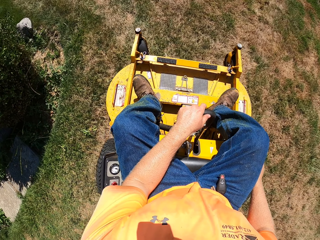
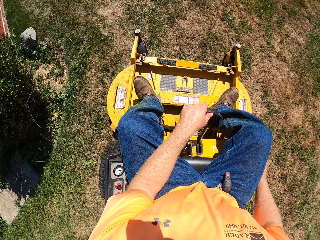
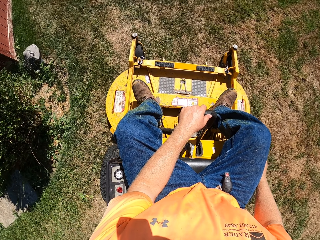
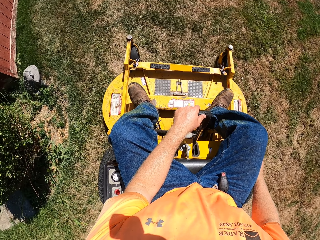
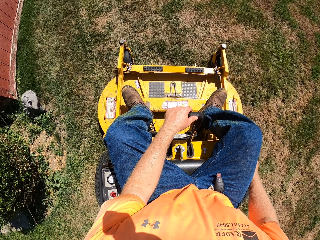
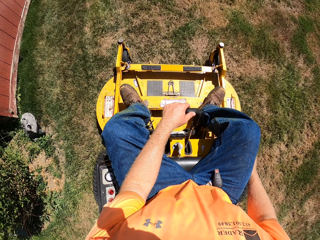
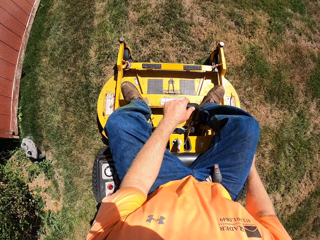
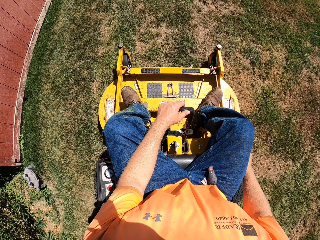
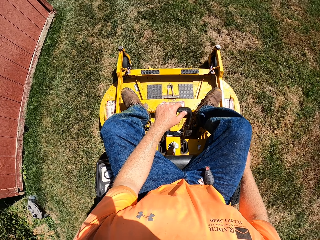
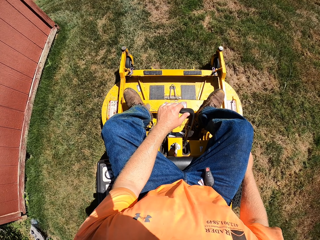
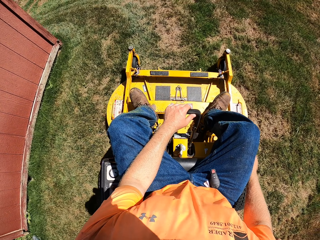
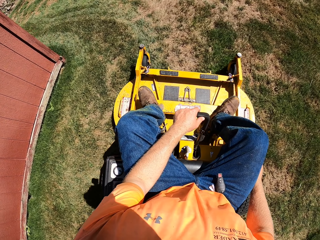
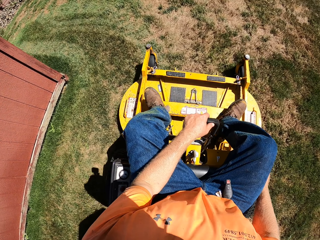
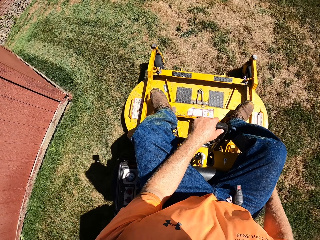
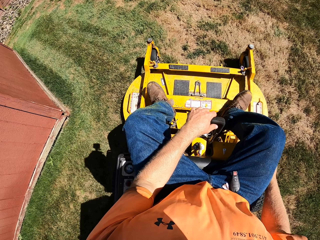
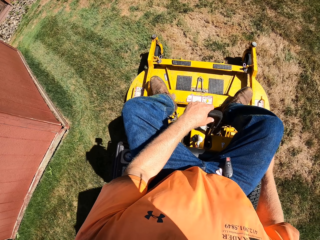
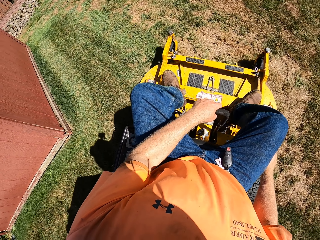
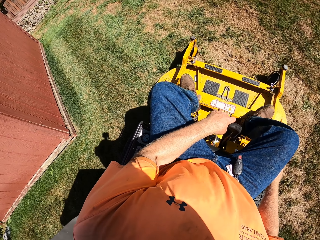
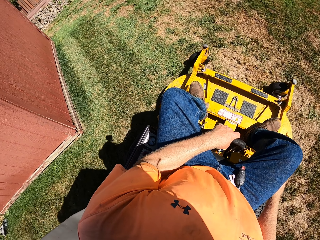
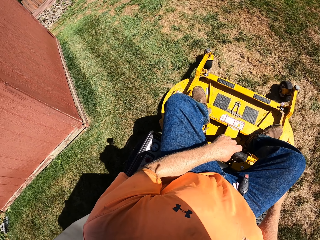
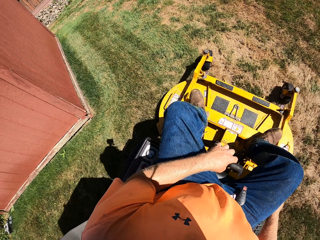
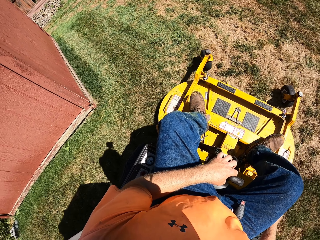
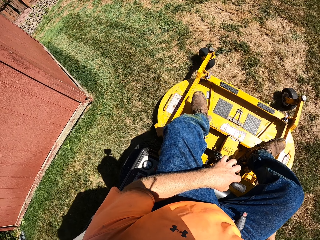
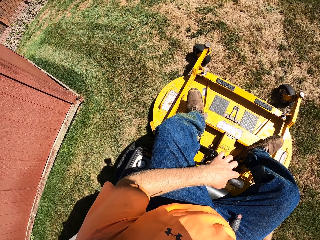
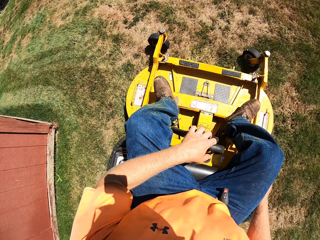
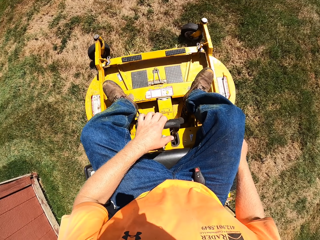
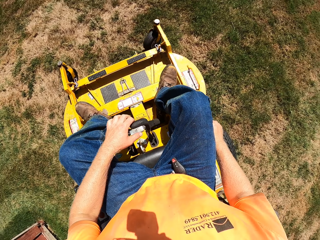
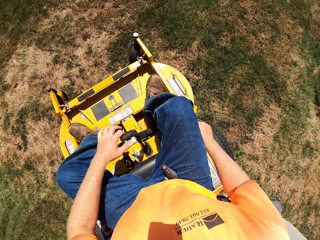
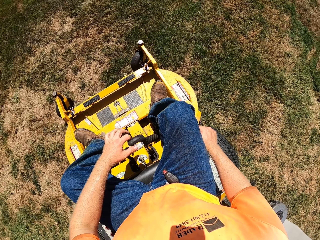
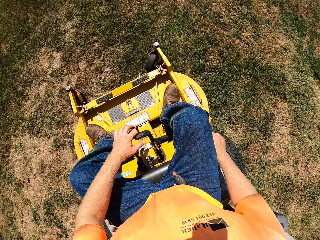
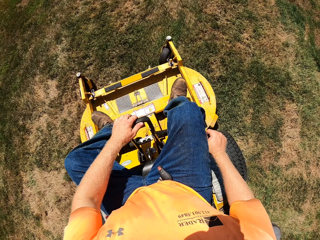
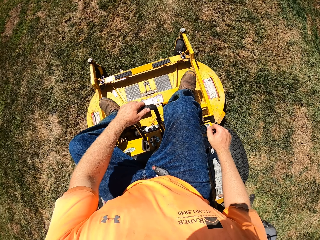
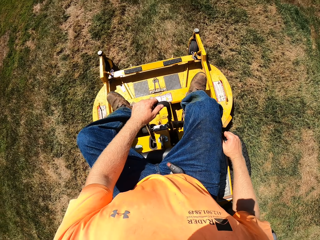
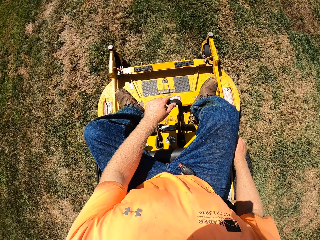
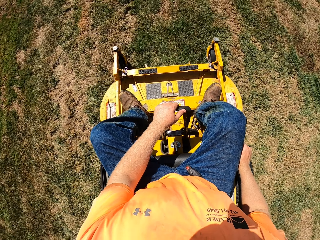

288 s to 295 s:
The camera wearer rides a scooter on the grass.

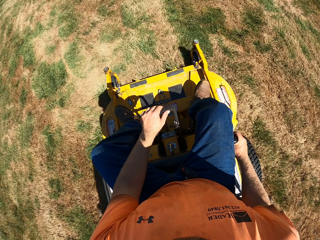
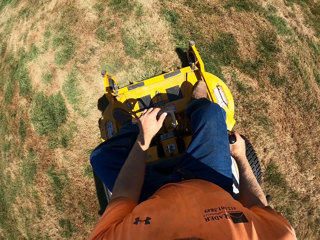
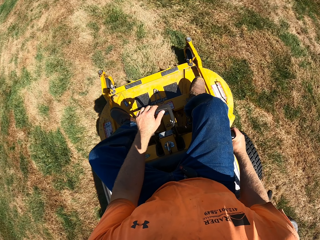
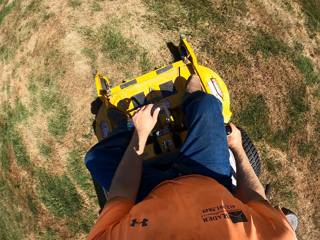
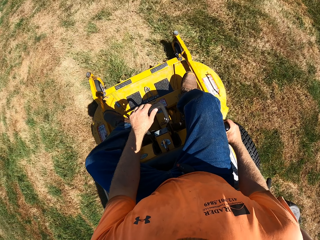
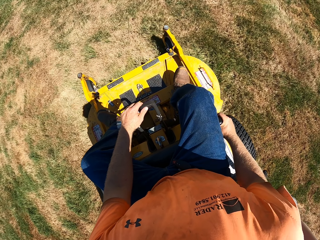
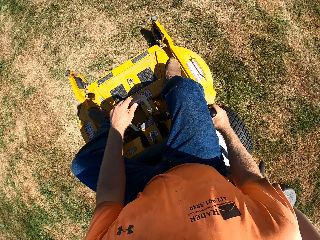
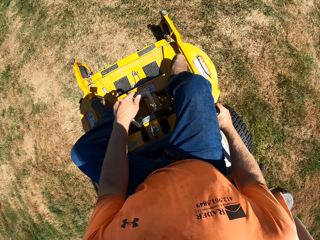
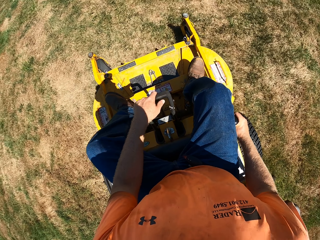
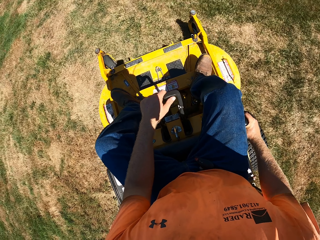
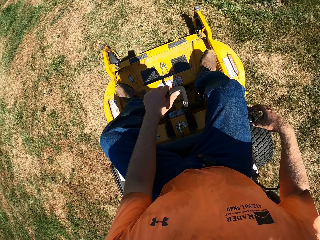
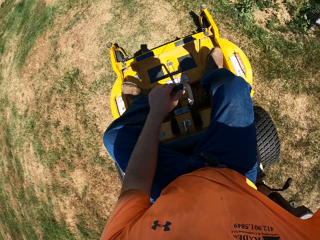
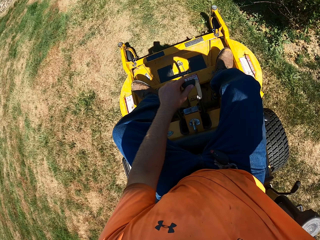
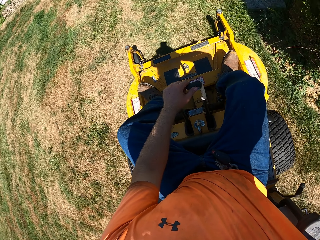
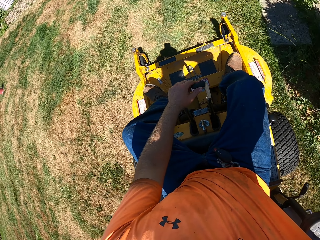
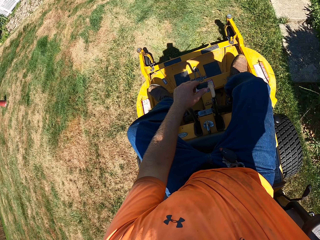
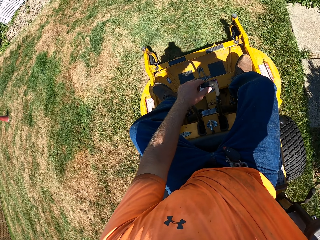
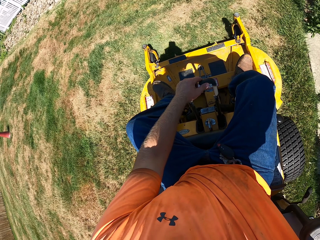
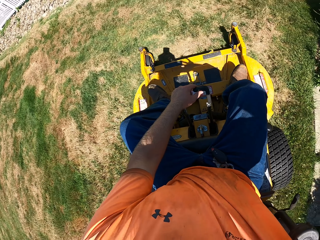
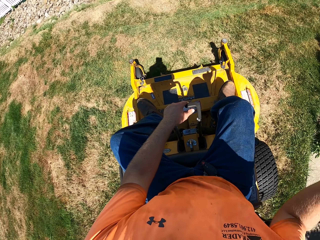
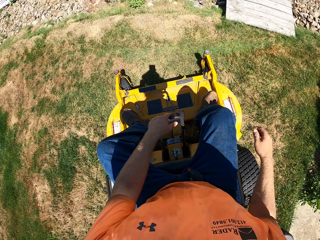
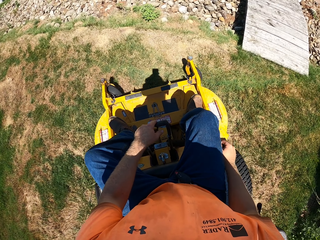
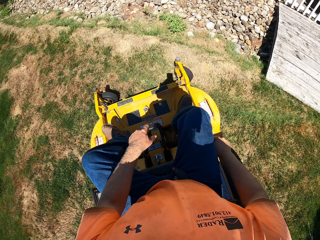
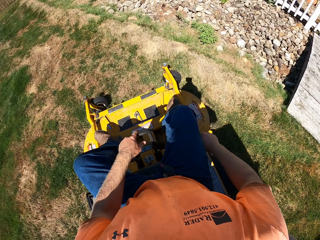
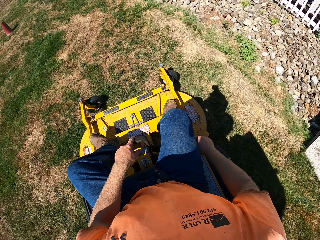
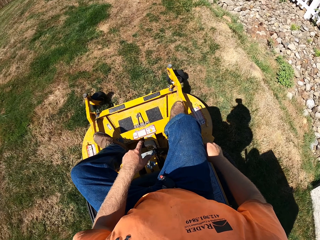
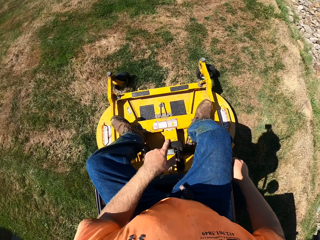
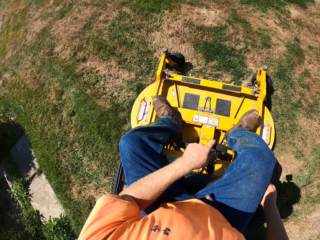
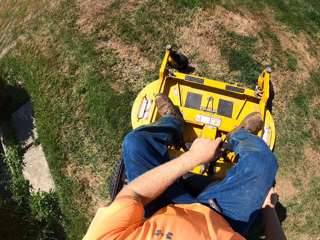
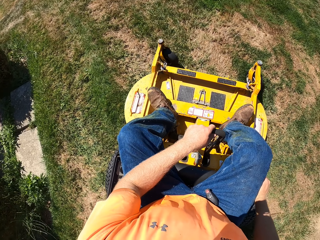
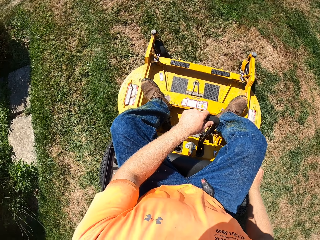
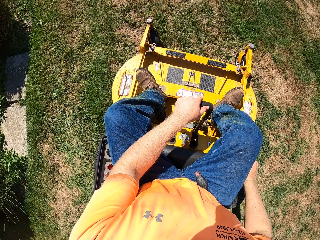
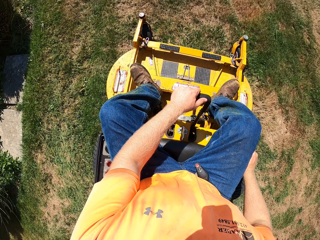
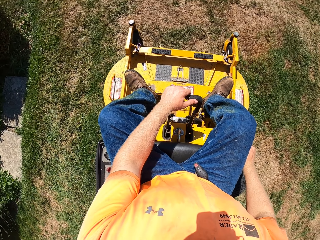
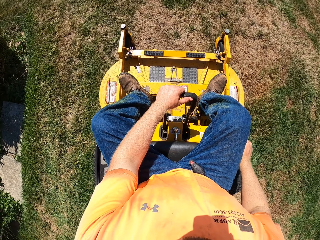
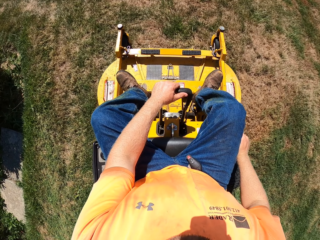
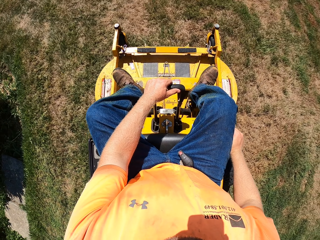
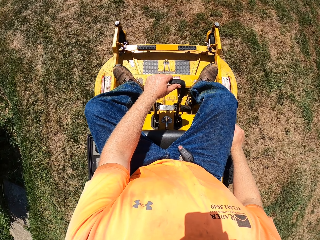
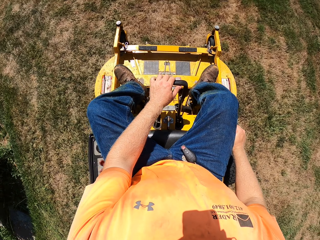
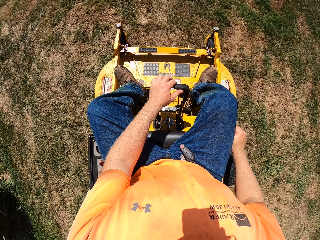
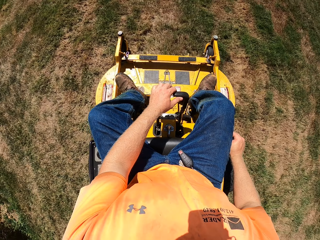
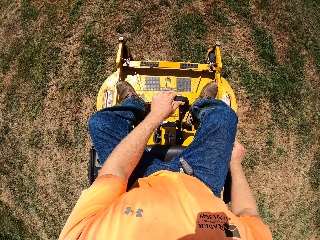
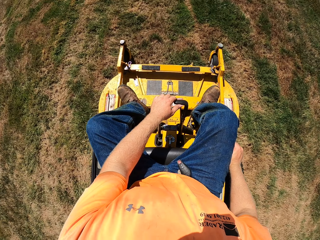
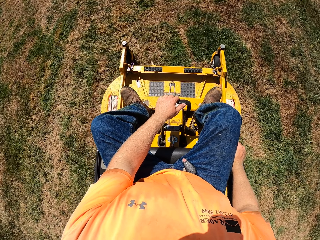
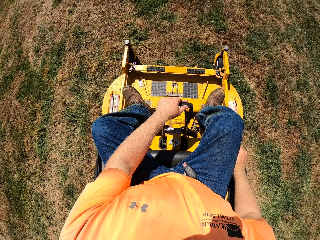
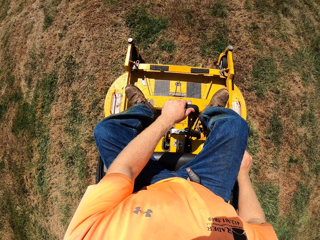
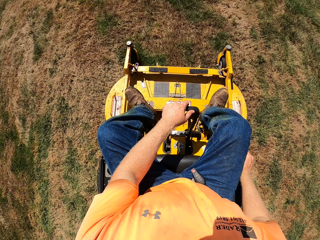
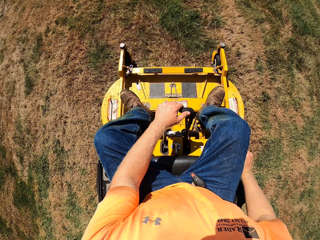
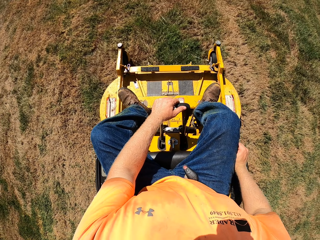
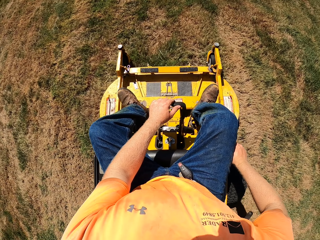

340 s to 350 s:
The camera wearer touches his head with his right hand. He mows the lawn with both hands on the lawn mower.

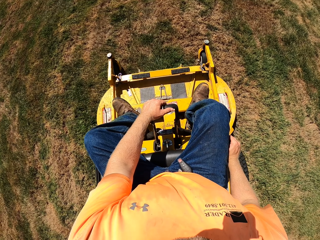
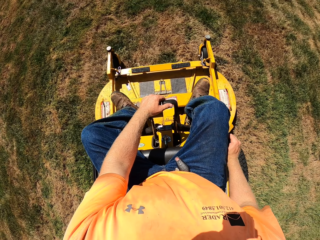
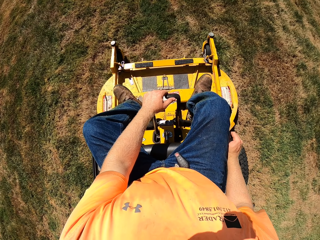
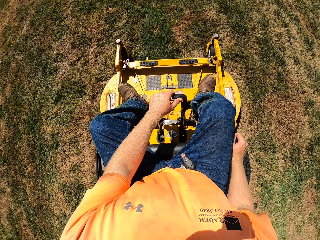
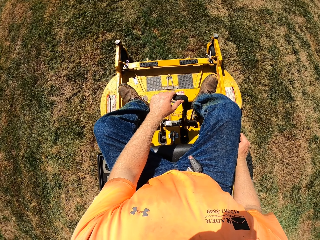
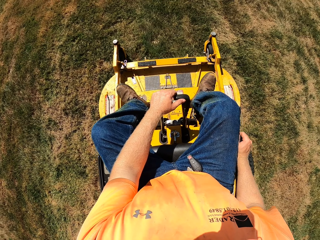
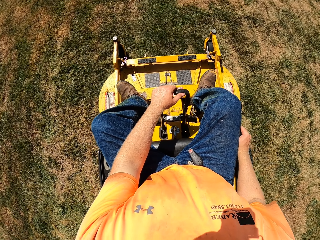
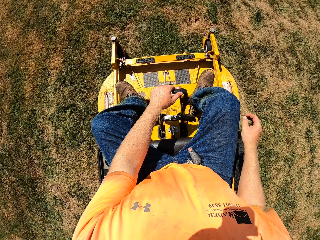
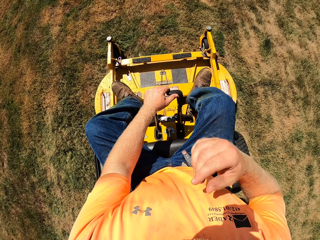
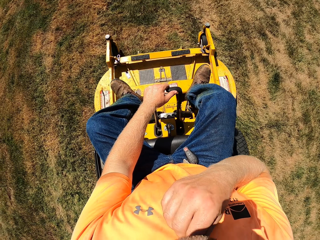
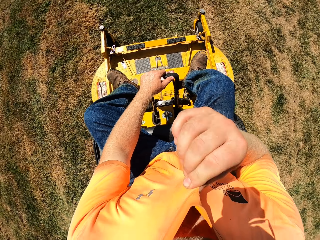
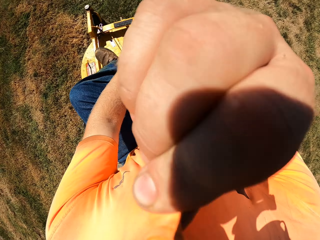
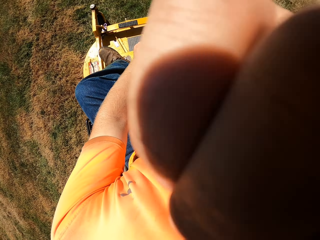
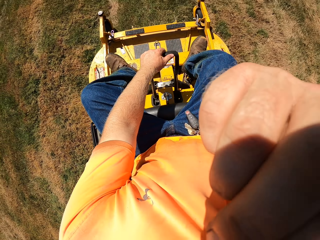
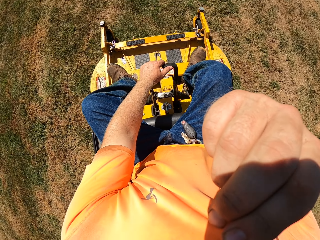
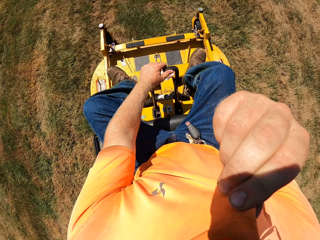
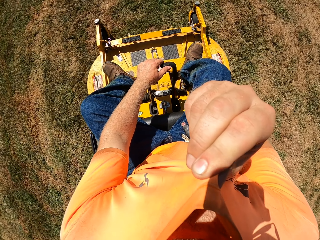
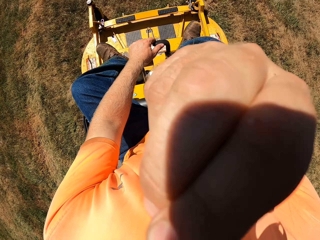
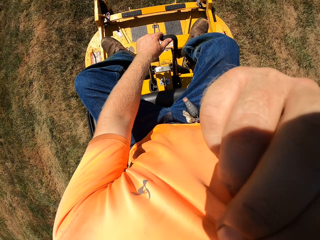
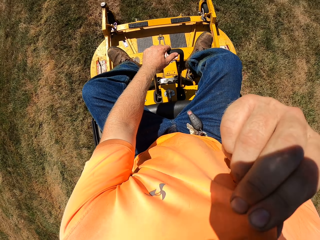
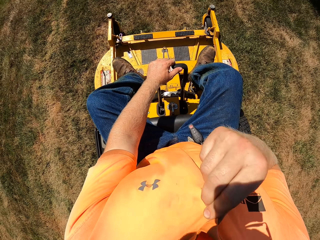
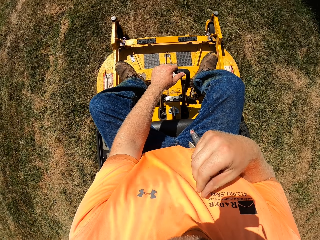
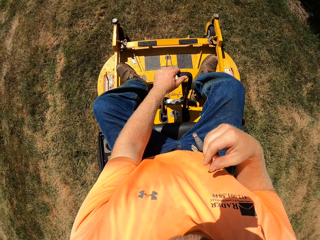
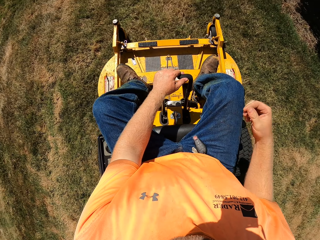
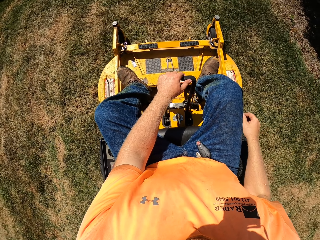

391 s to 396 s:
The camera wearer holds his shirt with his right hand. He wipes his face with the shirt in his right hand.
